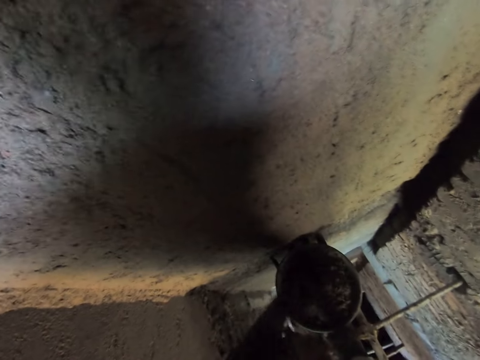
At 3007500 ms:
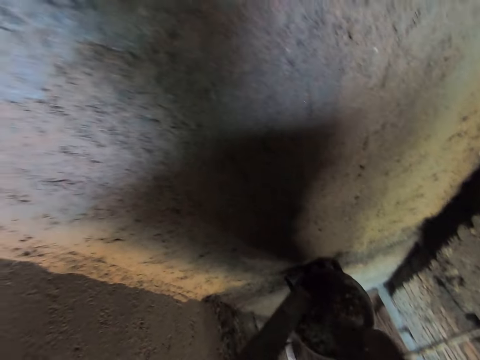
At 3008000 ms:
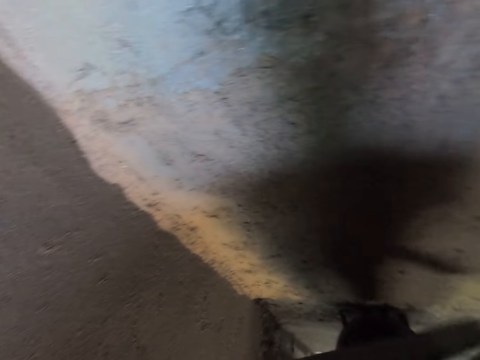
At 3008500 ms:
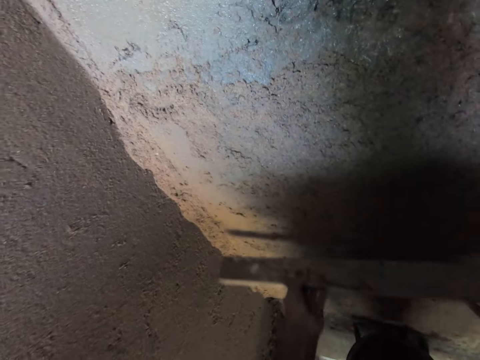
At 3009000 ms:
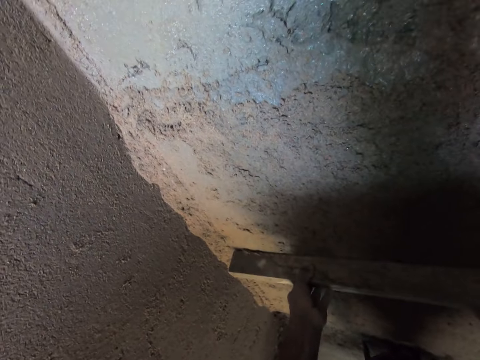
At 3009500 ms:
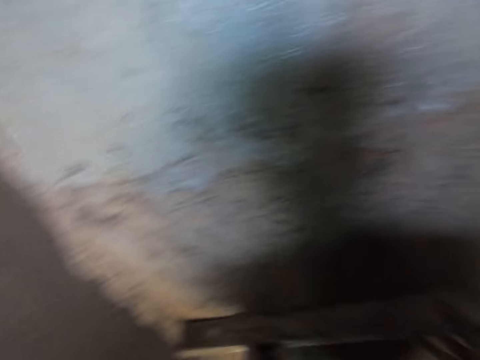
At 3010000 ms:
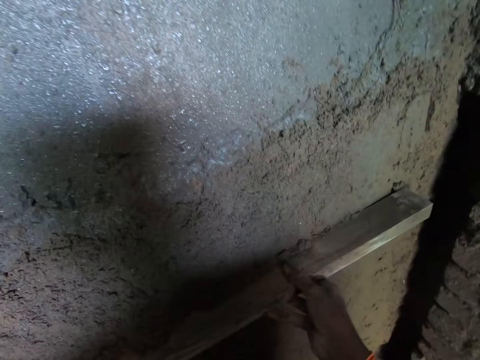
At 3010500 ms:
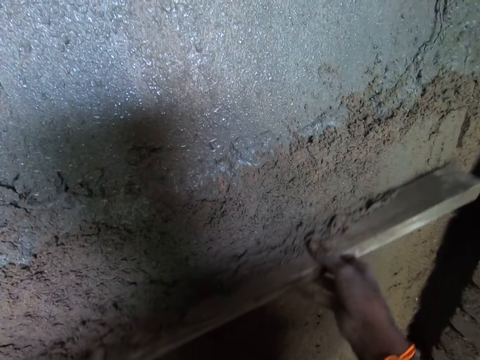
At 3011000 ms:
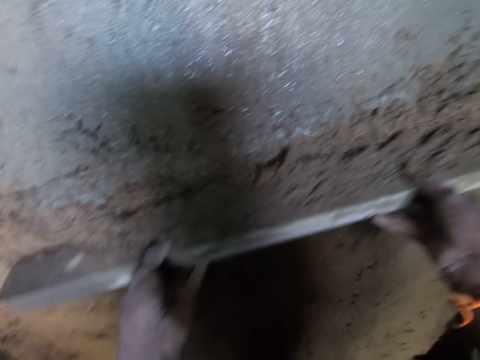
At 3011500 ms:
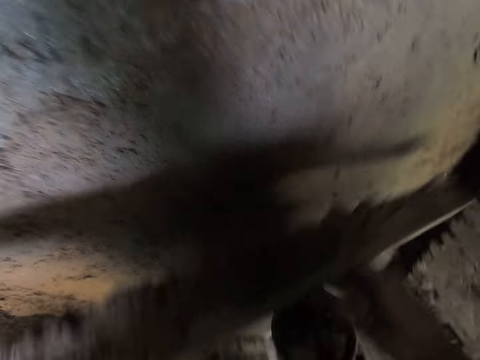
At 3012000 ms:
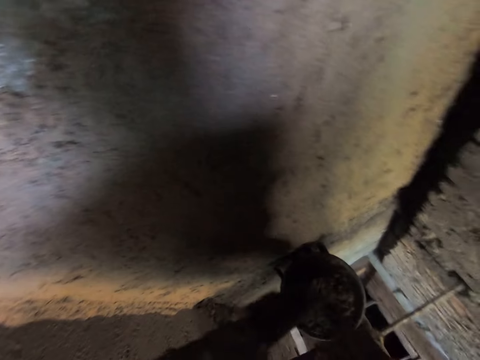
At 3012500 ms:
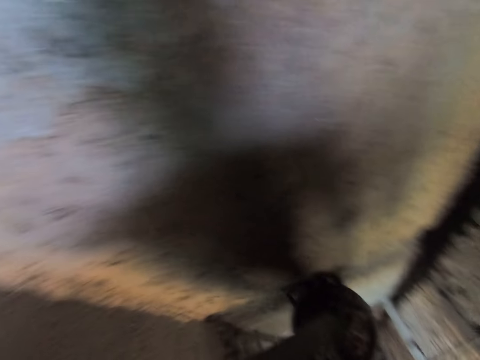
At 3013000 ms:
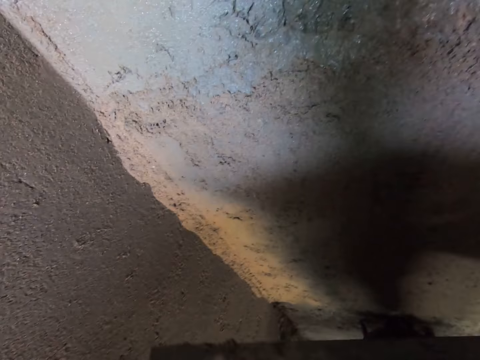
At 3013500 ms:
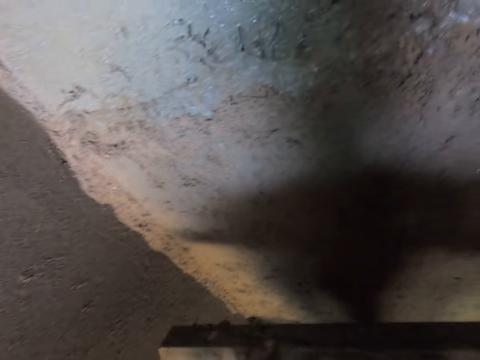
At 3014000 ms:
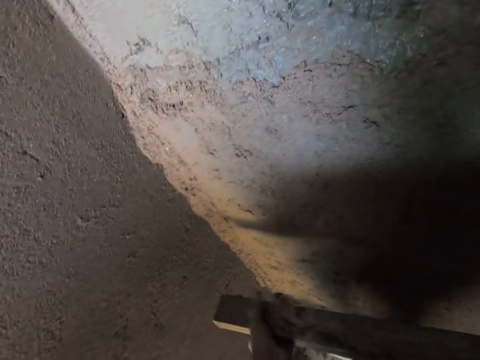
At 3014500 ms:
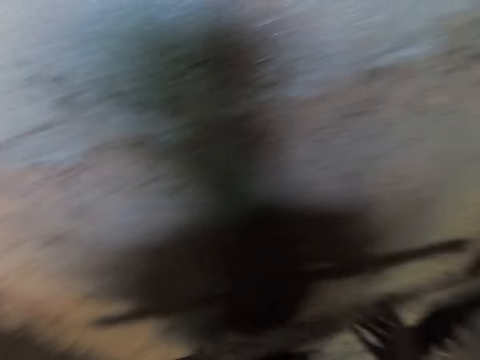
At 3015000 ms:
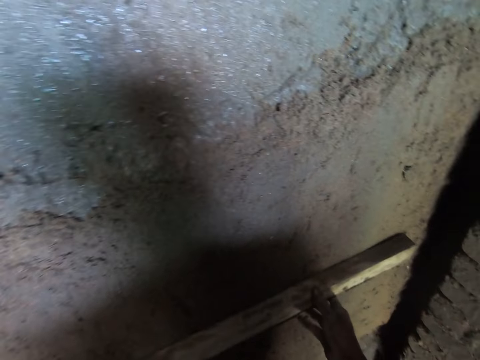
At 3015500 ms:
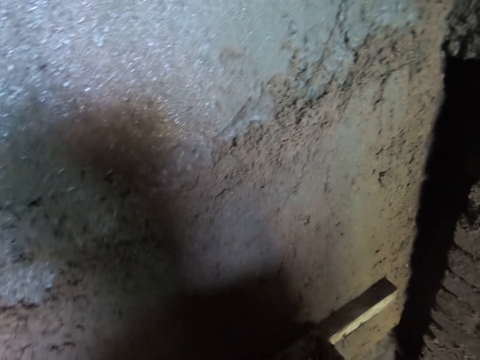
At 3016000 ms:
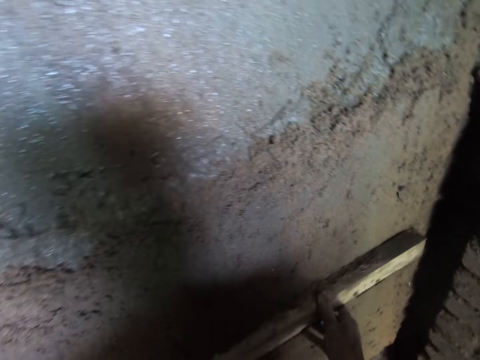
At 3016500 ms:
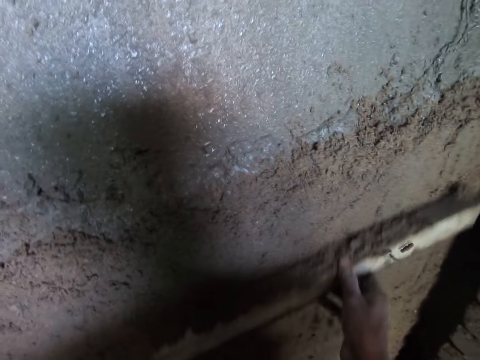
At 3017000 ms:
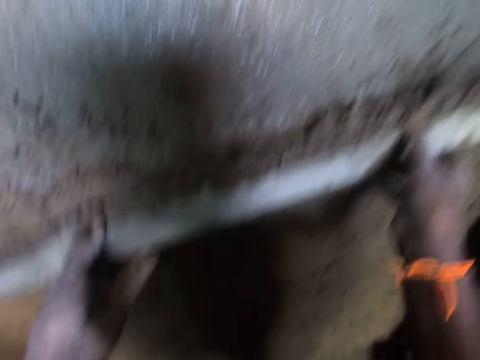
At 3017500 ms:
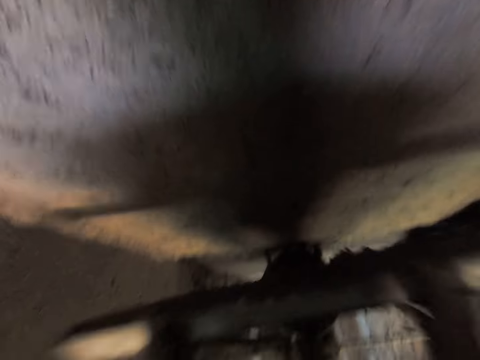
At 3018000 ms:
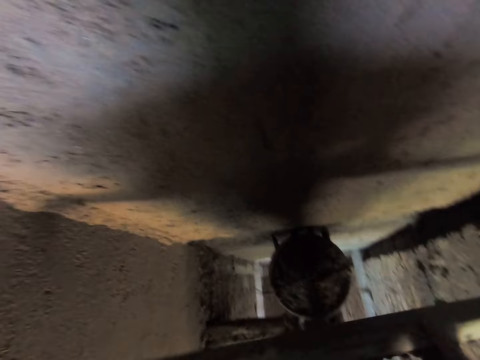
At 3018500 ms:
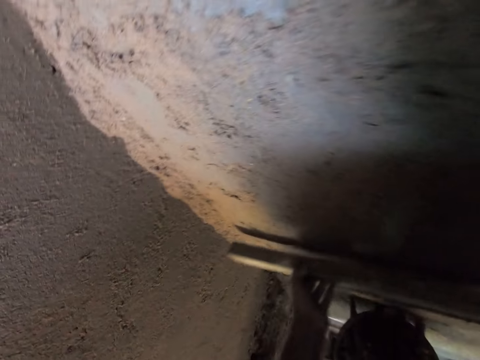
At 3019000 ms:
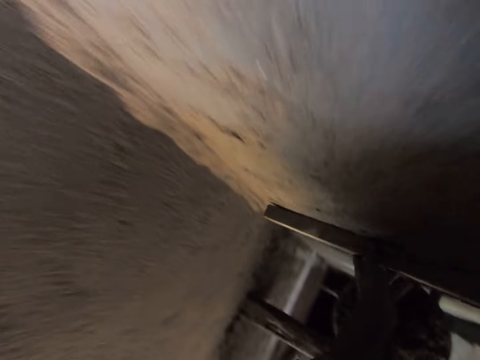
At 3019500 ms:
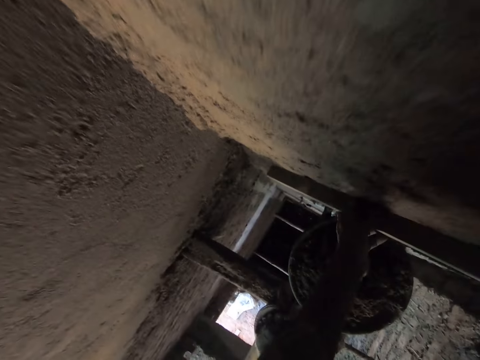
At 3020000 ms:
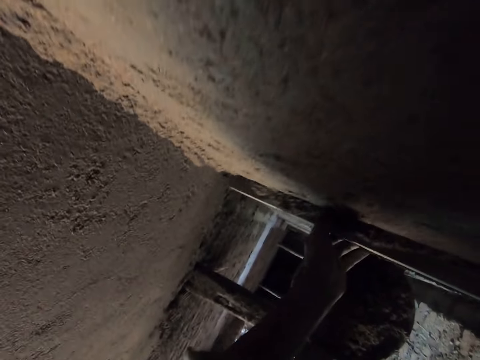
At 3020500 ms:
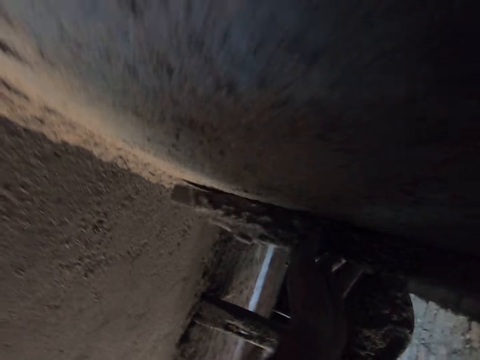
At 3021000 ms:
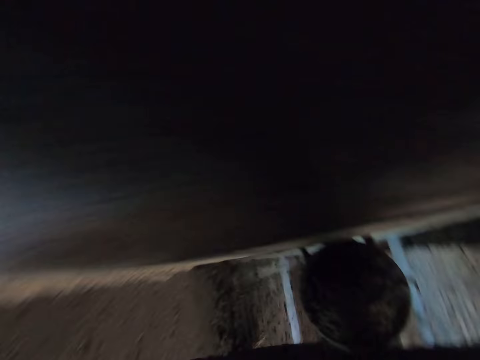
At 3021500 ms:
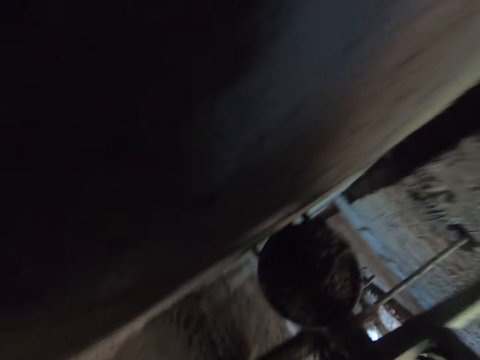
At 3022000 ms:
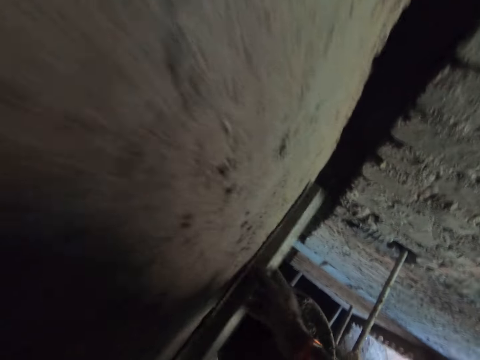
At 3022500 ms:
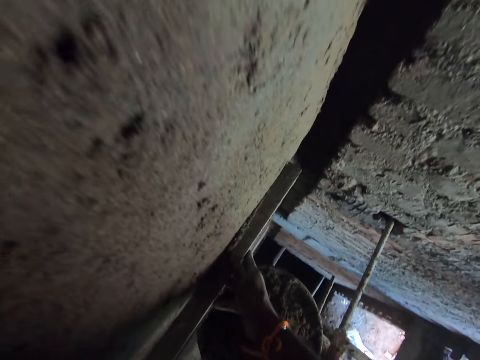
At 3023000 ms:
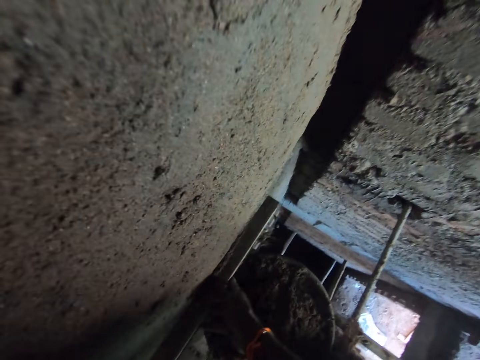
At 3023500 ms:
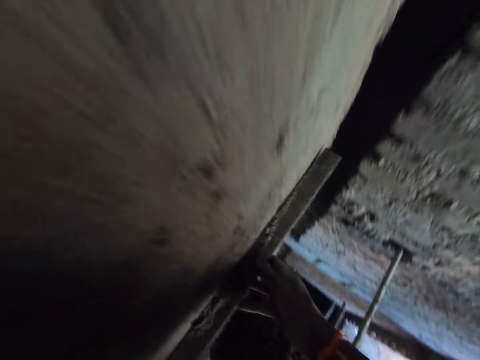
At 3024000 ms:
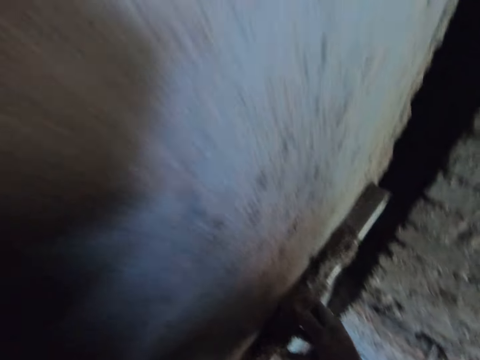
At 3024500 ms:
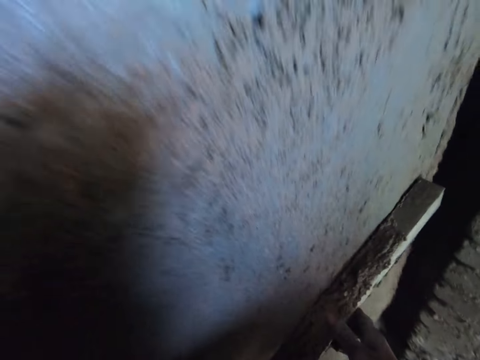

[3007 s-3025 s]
The camera wearer pours the mortar on the piece of wood inside the head pan on the floor. He scrapes the mortar on the wall with the piece of wood in his hands. He levels the mortar on the wall. He pours the mortar on the piece of wood inside the head pan on the floor. He levels the mortar on the wall. He scrapes the mortar on the wall with the piece of wood in his hands. He plasters the mortar on the piece of wood inside the head pan on the floor. He scrapes the mortar on the wall with the piece of wood in his hands. He levels the mortar on the wall. He plasters the mortar on the piece of wood inside the head pan on the floor. He levels the wall. He scrapes the mortar on the wall with the piece of wood in his hands.

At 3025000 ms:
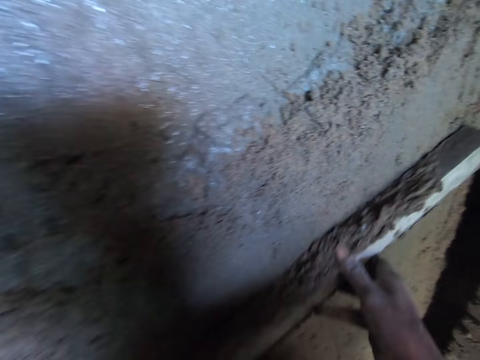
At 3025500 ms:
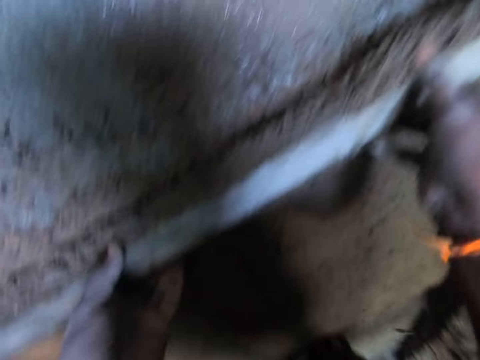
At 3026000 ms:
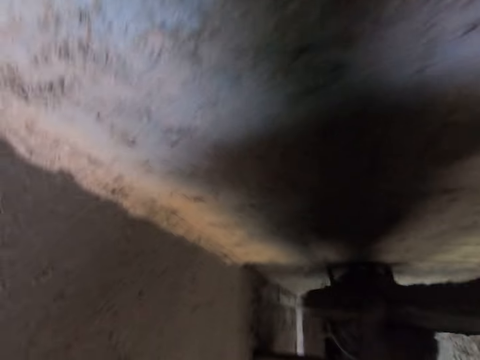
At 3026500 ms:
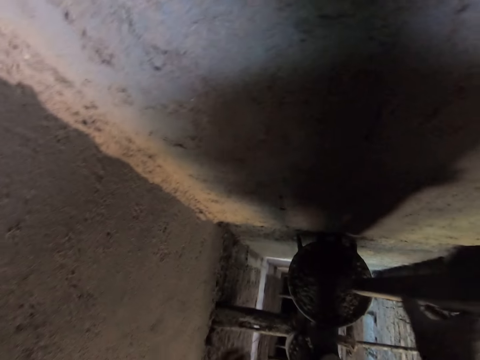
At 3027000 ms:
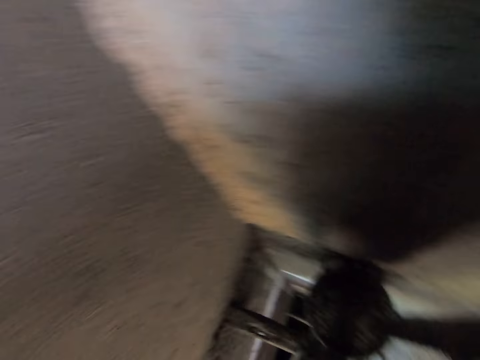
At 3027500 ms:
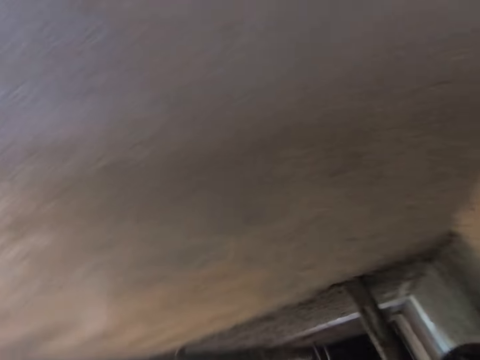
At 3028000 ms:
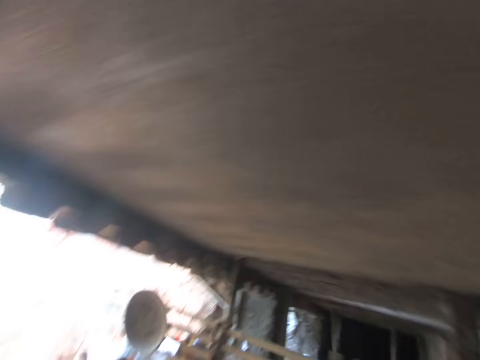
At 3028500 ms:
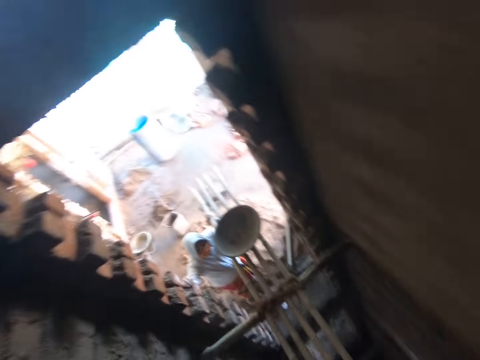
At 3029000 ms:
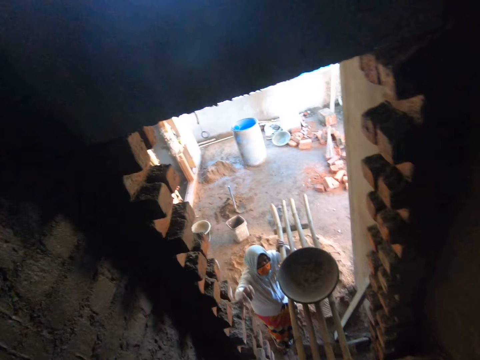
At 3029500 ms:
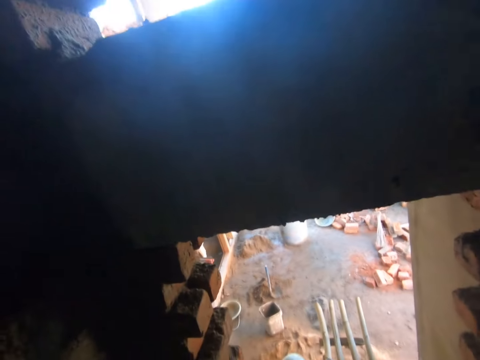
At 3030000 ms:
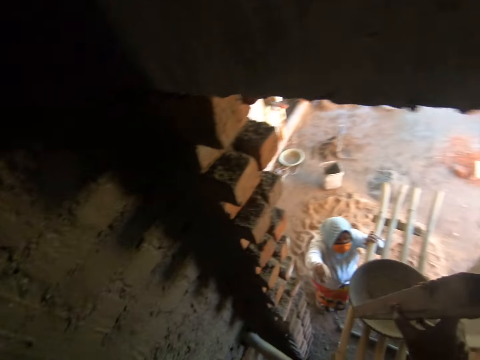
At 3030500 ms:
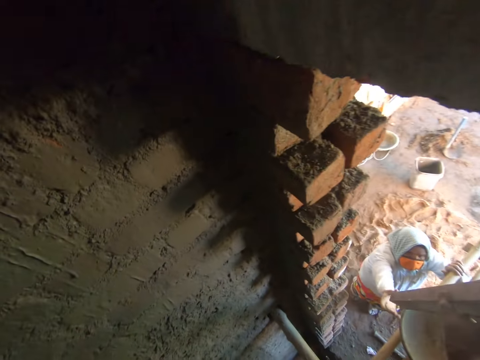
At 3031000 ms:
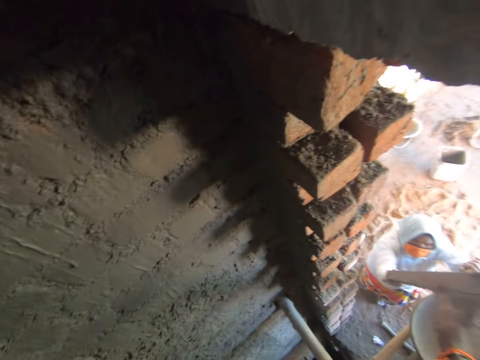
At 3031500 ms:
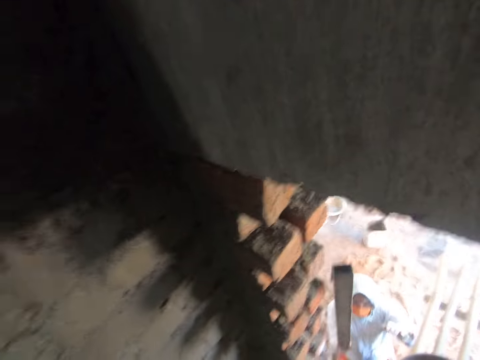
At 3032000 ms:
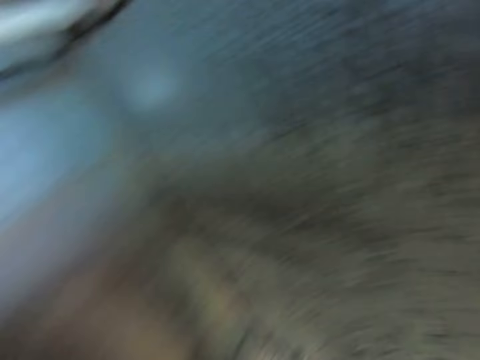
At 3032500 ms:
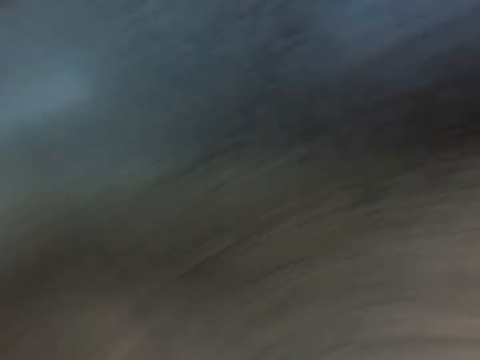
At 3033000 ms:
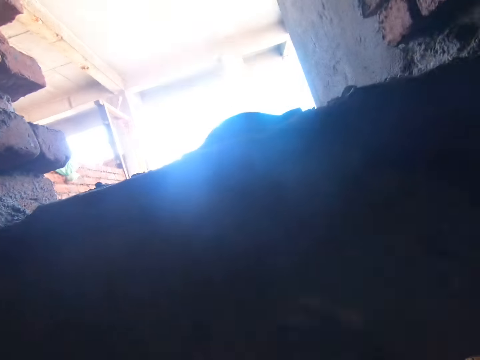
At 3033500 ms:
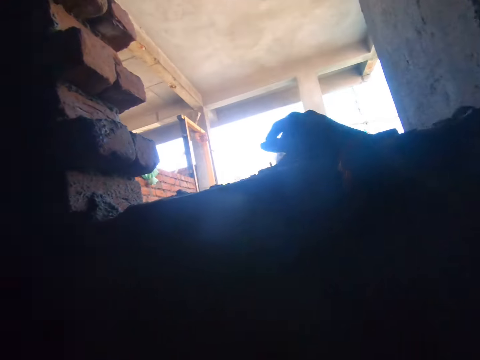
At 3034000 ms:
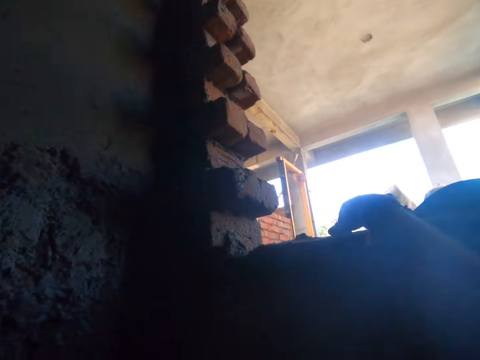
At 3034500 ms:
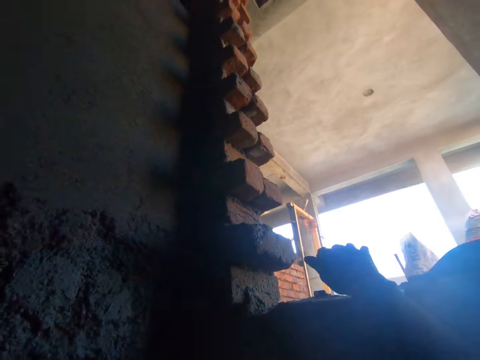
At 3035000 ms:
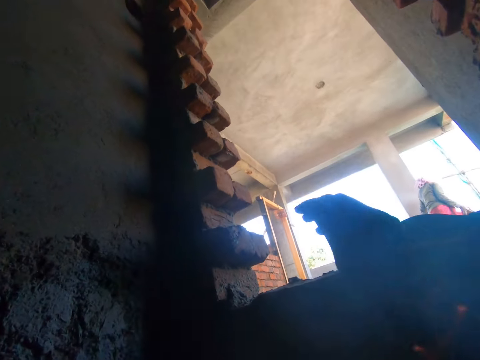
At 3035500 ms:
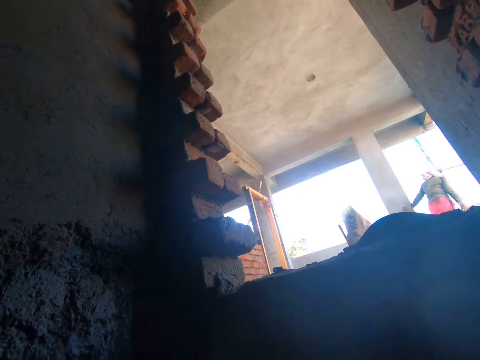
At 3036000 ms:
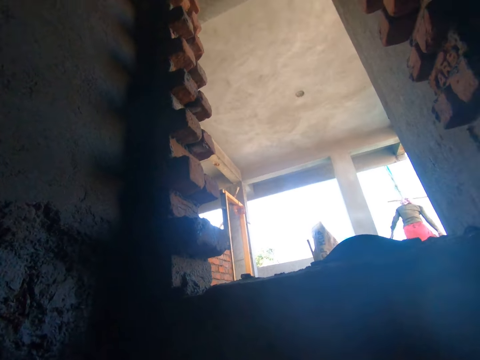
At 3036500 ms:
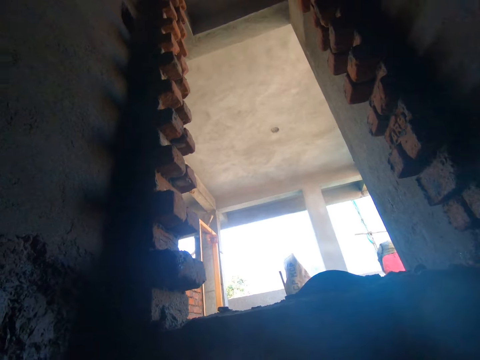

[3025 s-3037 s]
The camera wearer plasters the mortar on the piece of wood inside the head pan on the floor. He turns on the scaffold and walks on the scaffold. He gives the piece of wood in his hand to a woman. He looks around the wall. He interacts with a man, touches a wall surface, and talks to the colleagues.
